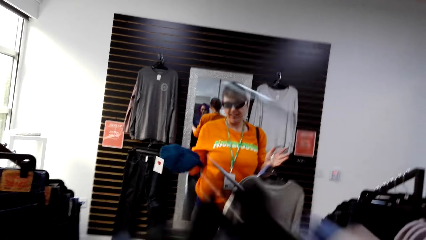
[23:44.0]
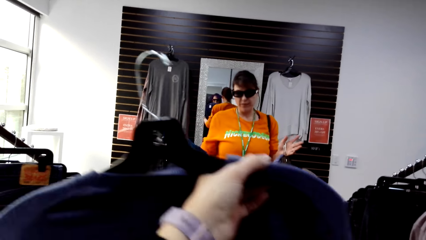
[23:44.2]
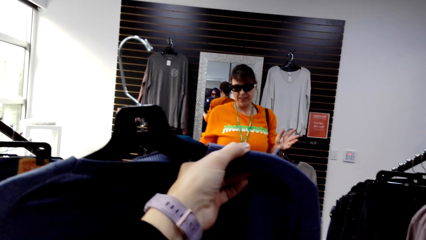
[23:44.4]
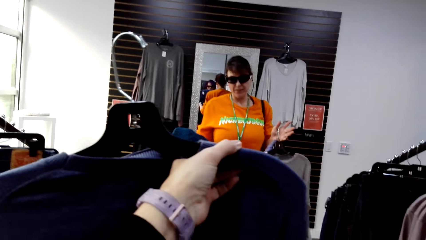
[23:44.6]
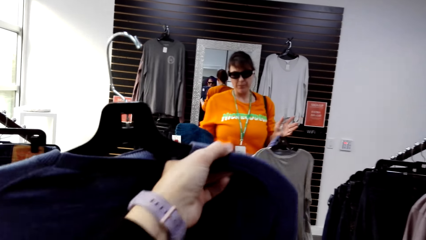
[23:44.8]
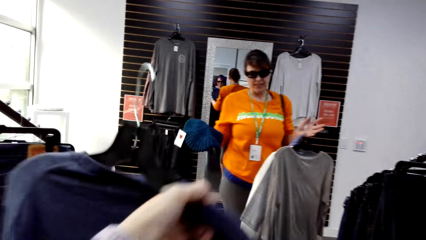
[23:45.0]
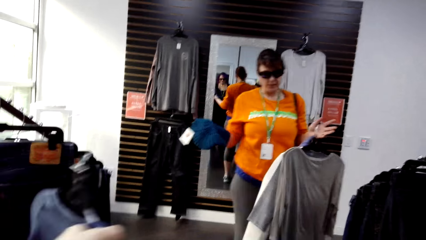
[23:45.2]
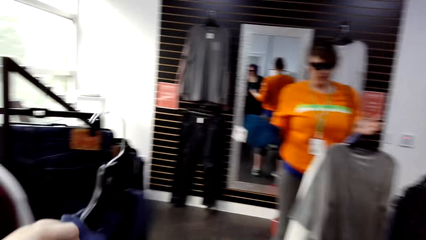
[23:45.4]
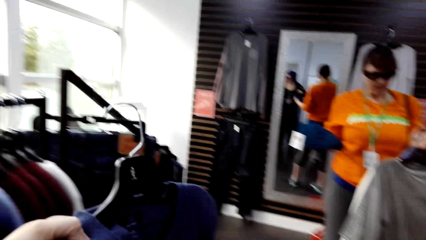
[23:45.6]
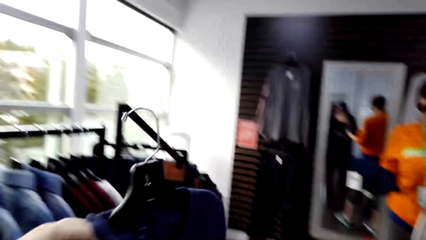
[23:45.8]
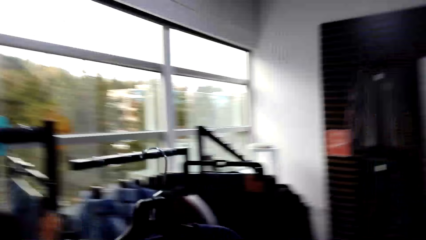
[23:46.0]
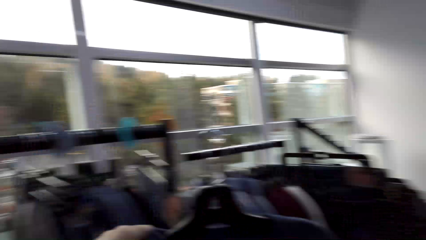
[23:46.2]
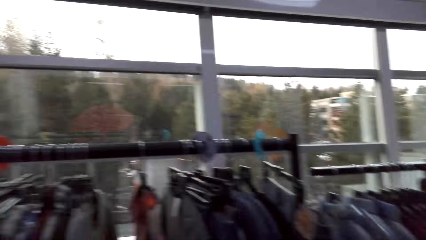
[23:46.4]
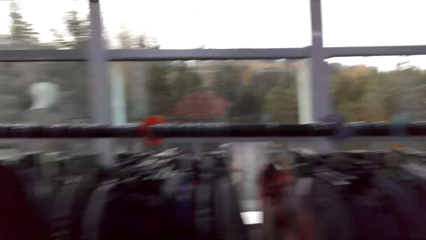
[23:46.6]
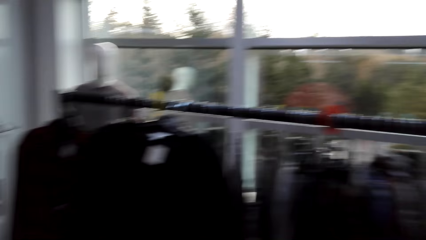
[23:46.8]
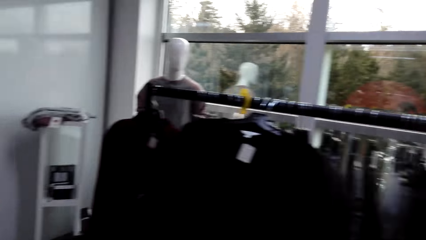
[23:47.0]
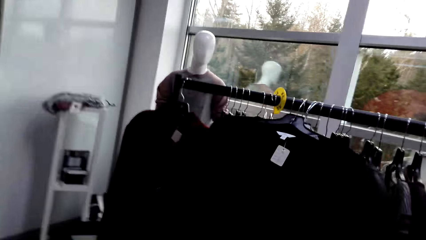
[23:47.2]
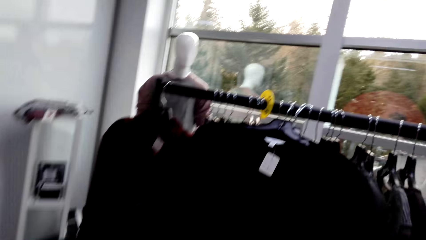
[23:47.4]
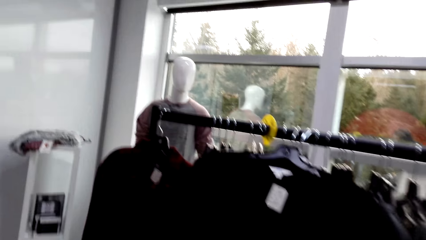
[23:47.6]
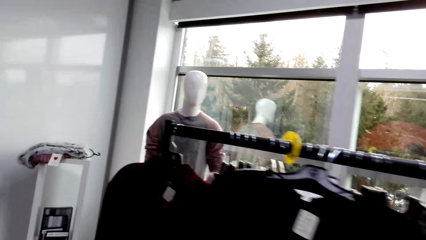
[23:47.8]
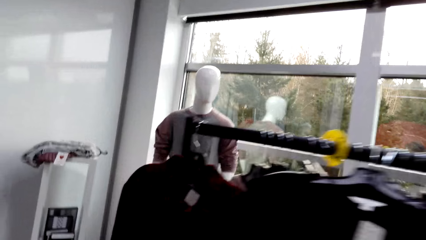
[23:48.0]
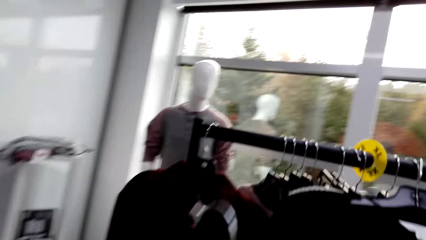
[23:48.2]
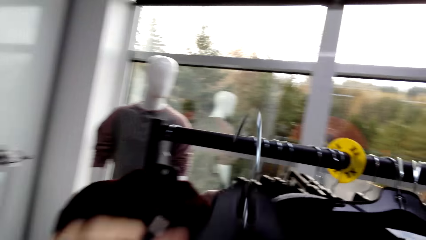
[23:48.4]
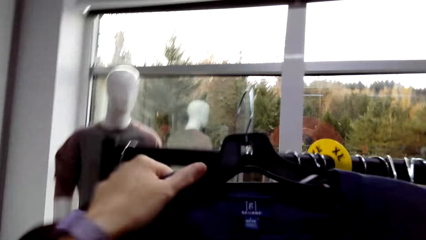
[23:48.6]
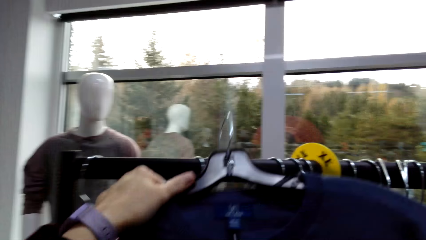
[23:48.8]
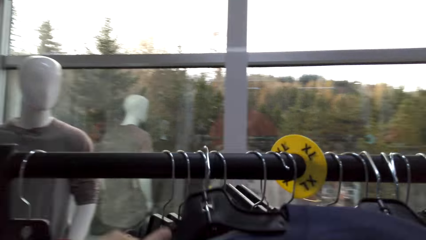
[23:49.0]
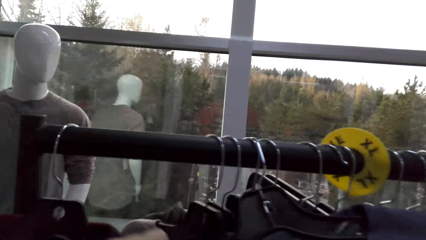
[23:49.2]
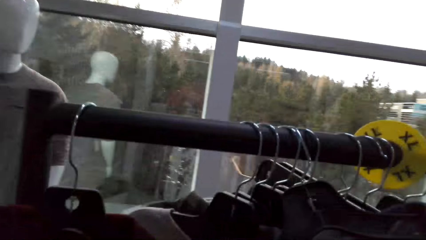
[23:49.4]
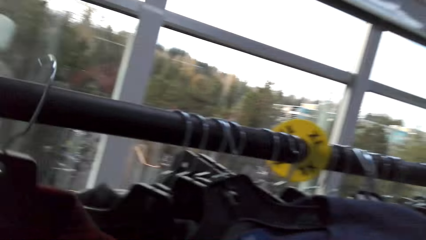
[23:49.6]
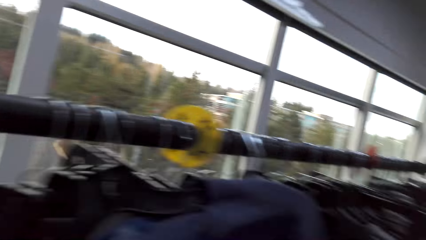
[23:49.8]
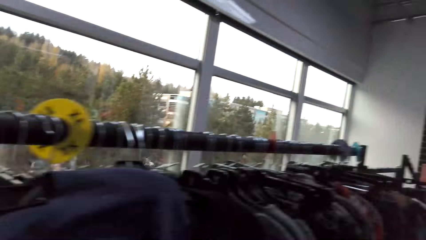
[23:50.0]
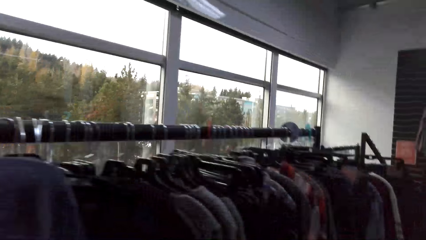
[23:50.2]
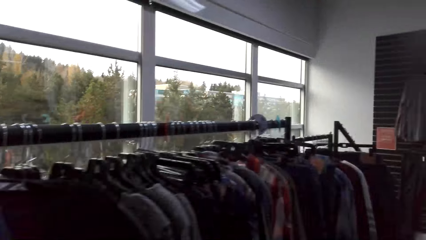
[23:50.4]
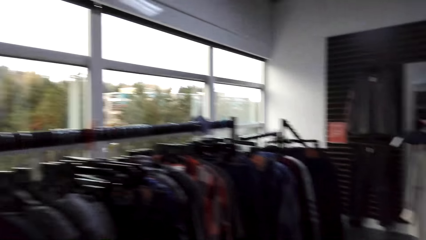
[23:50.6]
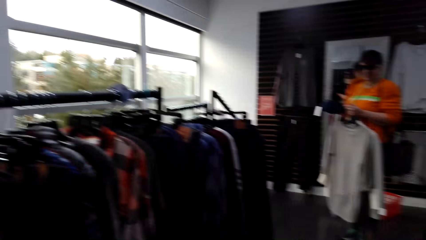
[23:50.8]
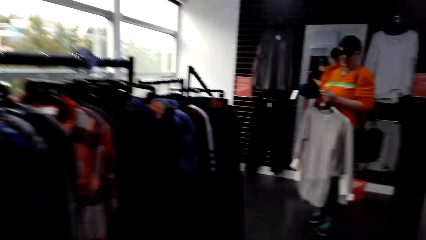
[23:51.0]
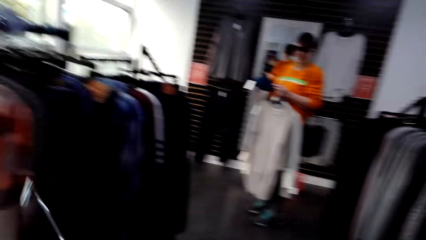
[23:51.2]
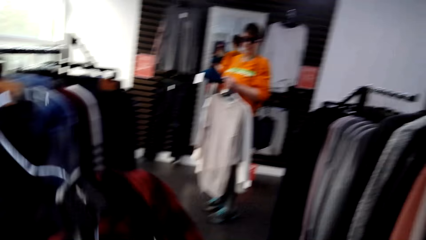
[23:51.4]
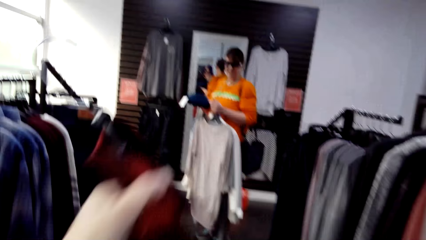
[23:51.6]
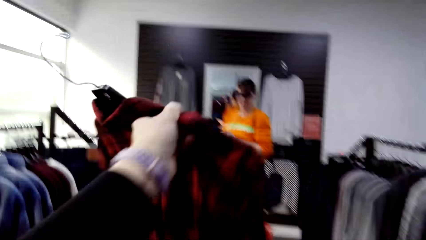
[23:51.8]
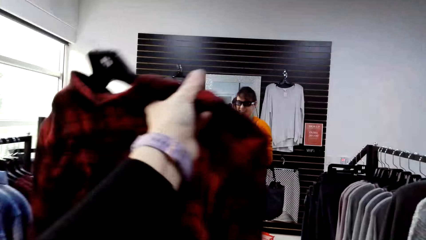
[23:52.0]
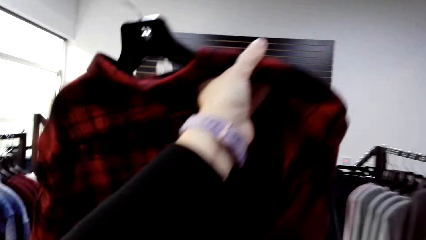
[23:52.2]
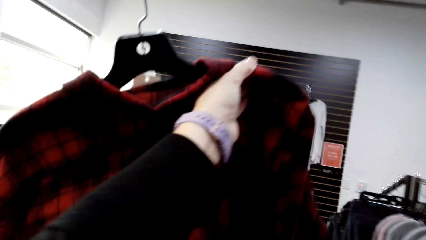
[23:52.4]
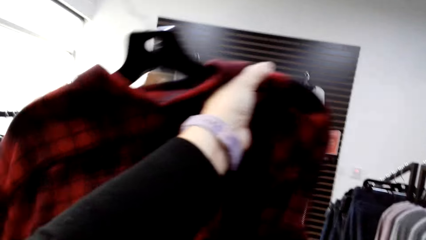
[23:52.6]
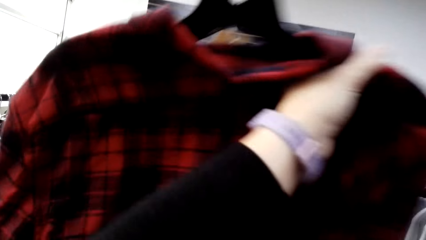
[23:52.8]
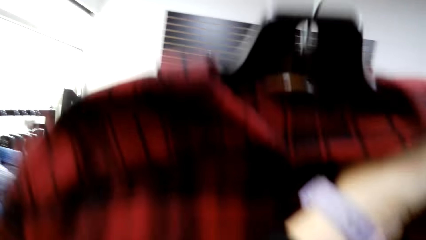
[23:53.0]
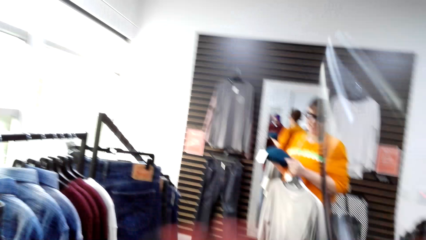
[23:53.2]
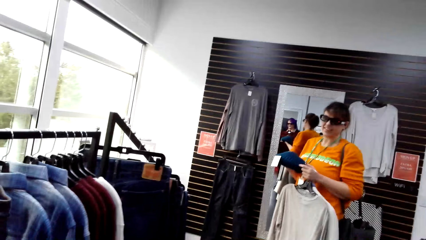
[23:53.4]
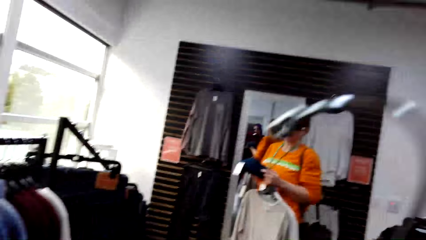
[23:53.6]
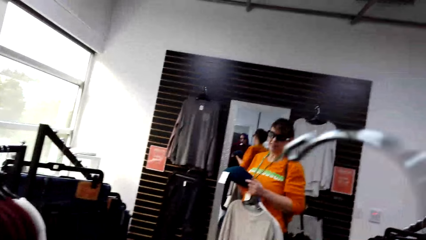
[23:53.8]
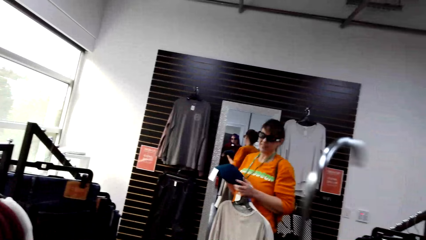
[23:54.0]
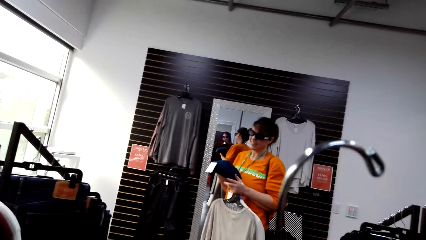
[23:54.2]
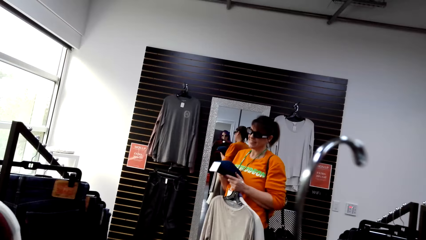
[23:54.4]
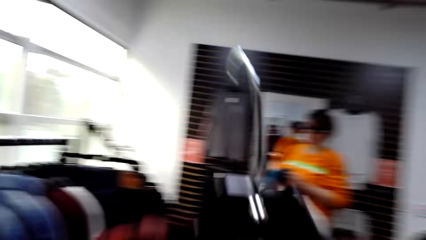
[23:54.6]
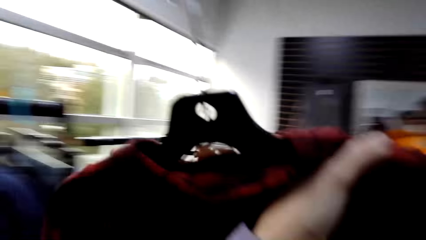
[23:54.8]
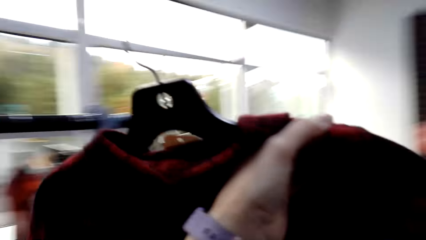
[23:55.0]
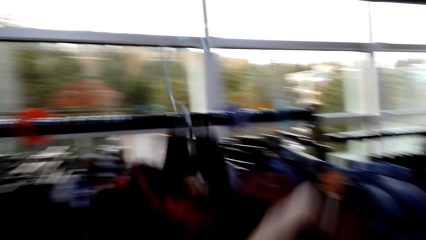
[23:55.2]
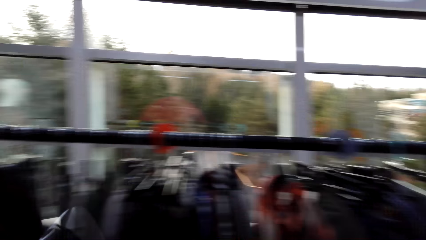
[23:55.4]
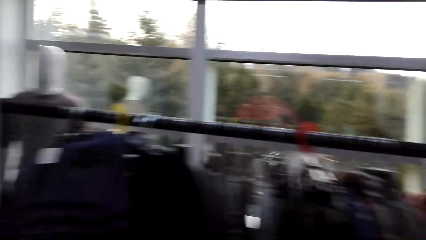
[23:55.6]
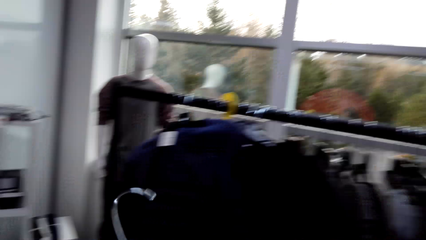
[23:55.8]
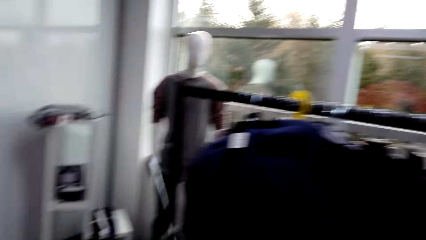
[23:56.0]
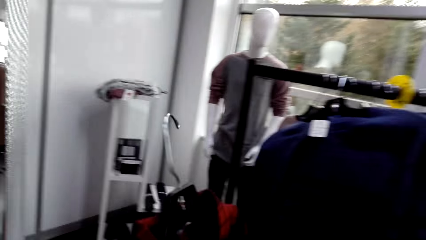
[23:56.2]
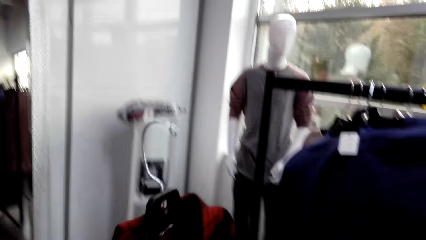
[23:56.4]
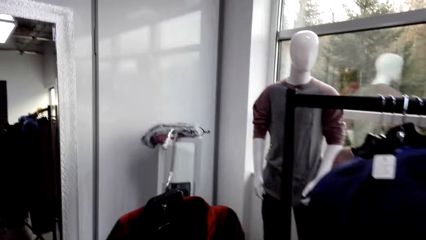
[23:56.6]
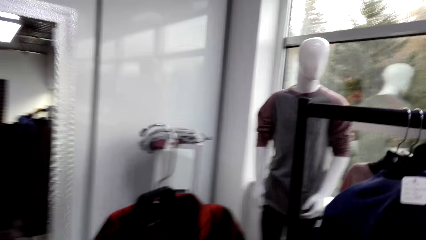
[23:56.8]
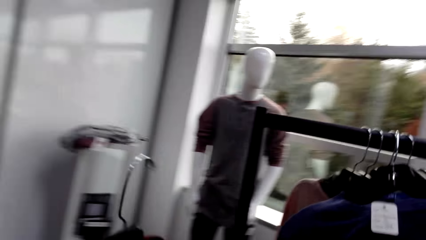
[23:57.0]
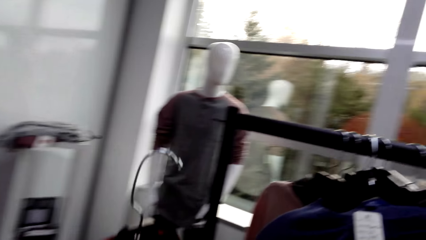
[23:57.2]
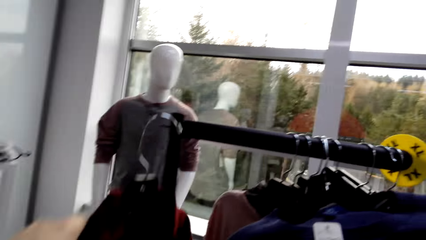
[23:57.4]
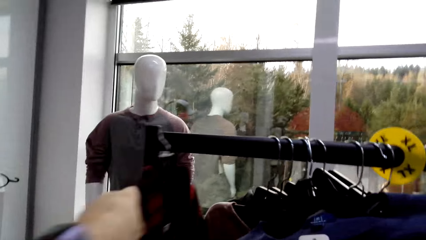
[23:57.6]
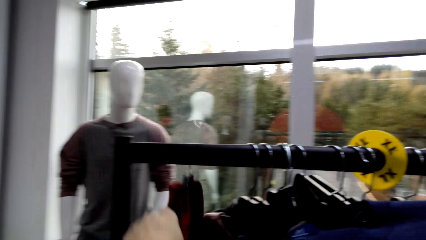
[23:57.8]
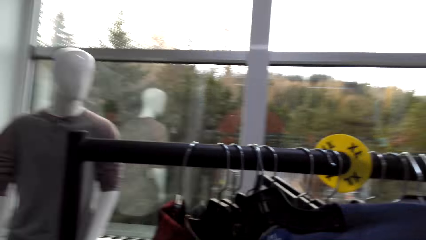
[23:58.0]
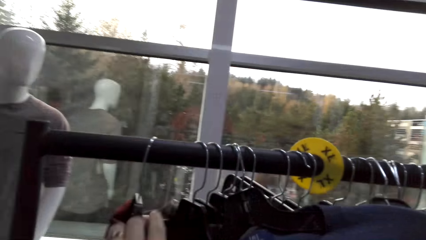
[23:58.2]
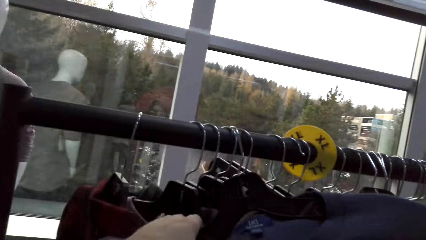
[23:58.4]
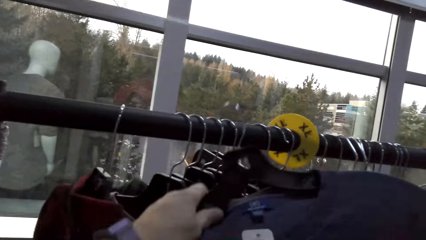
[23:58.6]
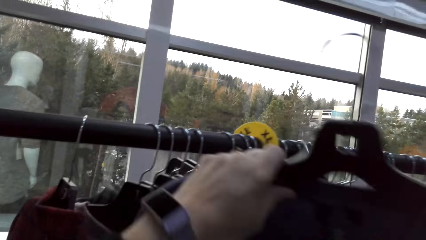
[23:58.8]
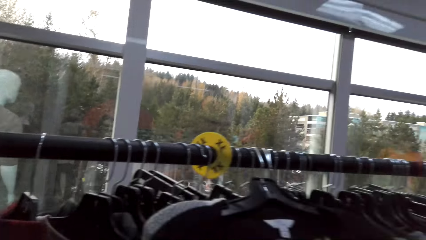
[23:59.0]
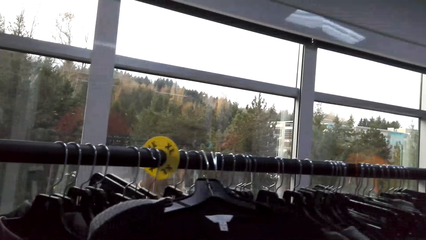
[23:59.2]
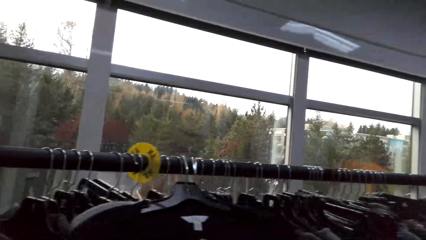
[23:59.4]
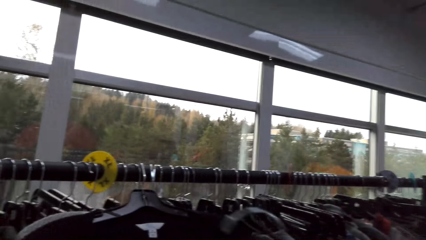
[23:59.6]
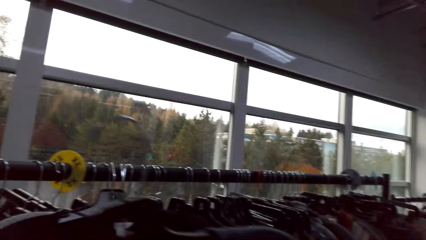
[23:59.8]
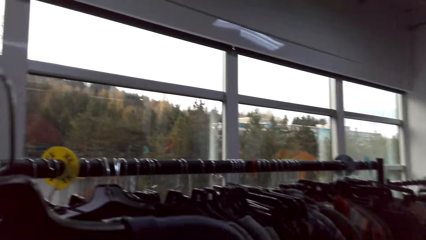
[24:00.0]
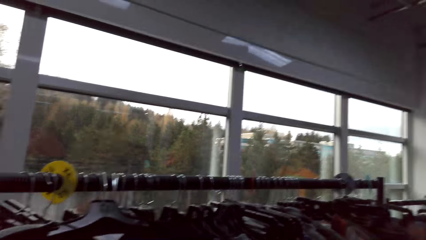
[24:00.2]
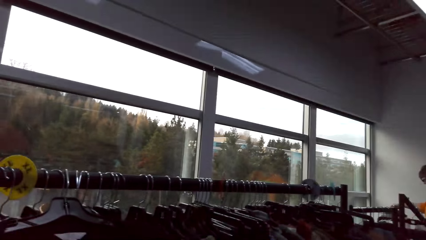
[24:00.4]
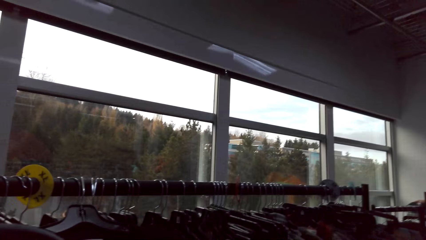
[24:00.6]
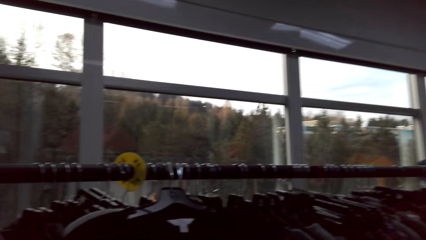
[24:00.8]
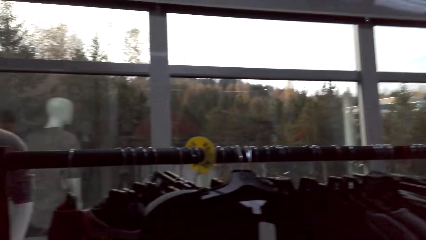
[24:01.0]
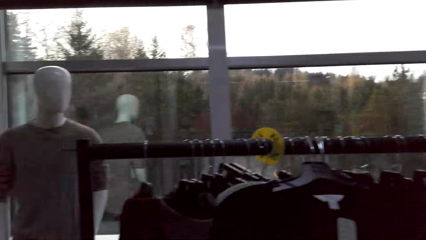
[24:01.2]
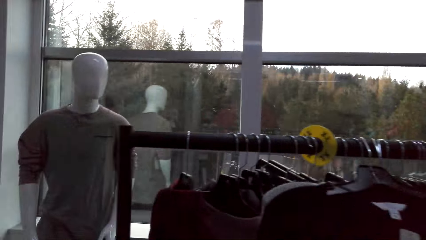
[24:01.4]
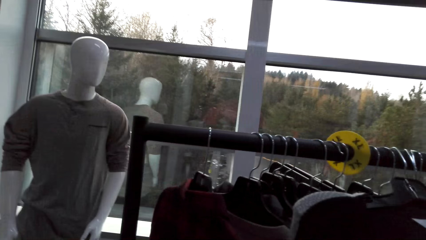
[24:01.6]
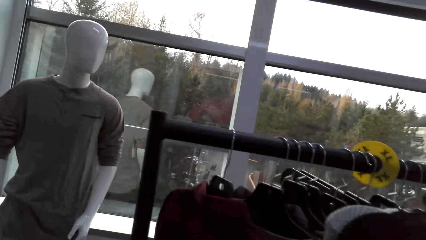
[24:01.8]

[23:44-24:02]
The camera wearer lifts the sweater. They show the woman the top. They walk along the rack. They hang the sweater. They walk around in the clothes shop. They adjust a shirt. They lift up the shirt. They hang the shirt. They unhang the sweater.
